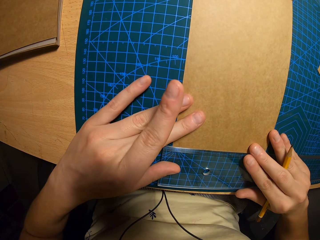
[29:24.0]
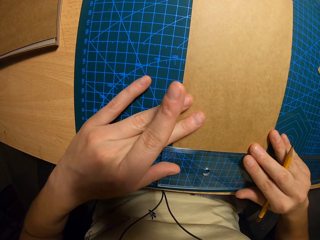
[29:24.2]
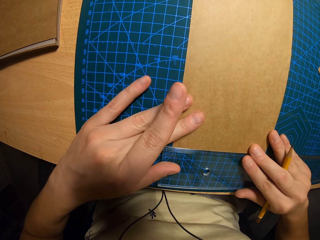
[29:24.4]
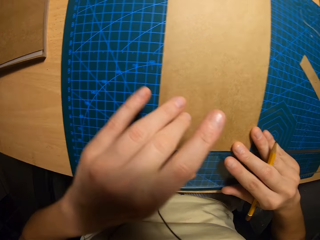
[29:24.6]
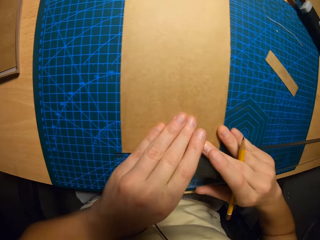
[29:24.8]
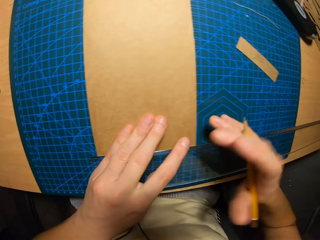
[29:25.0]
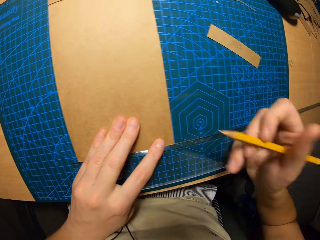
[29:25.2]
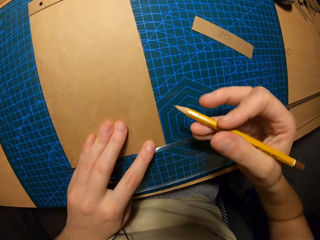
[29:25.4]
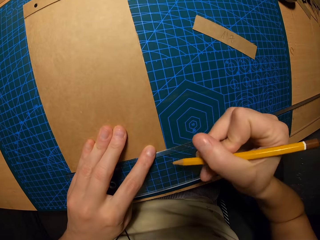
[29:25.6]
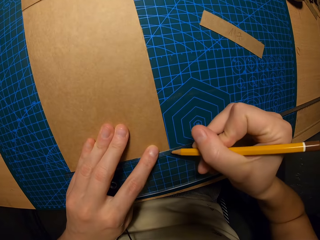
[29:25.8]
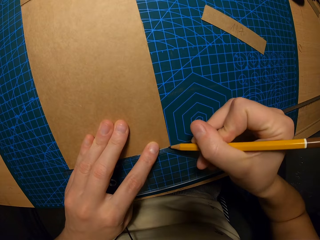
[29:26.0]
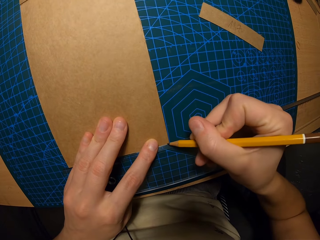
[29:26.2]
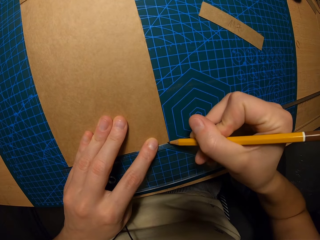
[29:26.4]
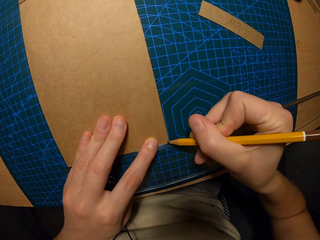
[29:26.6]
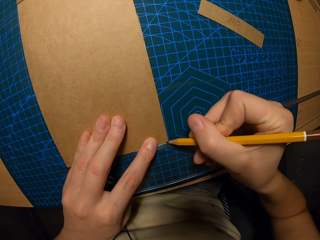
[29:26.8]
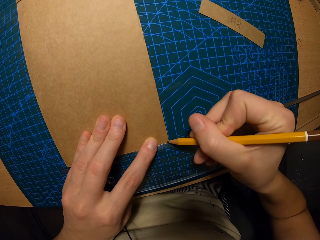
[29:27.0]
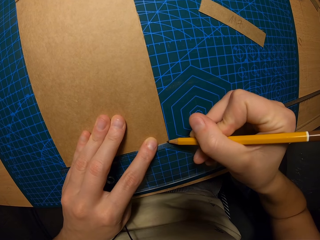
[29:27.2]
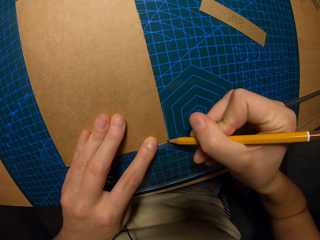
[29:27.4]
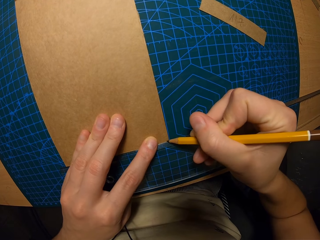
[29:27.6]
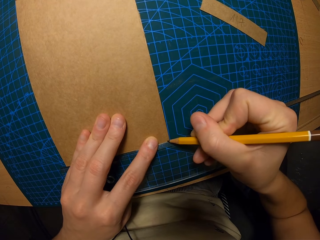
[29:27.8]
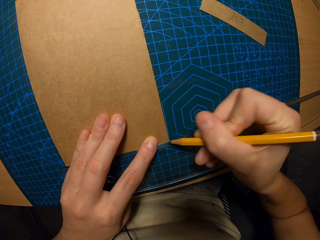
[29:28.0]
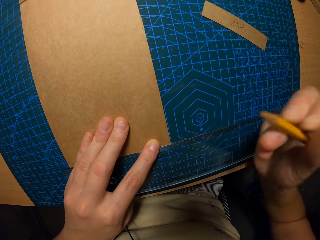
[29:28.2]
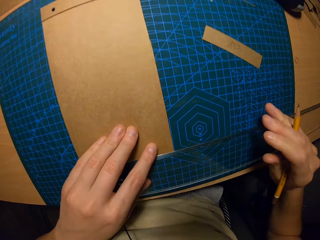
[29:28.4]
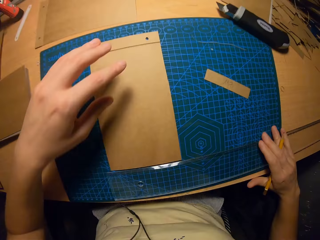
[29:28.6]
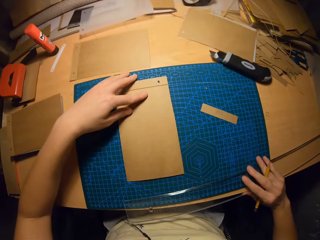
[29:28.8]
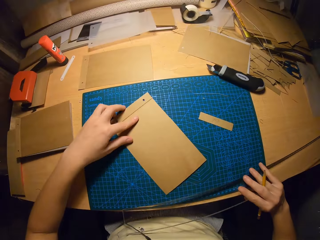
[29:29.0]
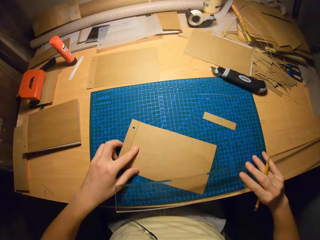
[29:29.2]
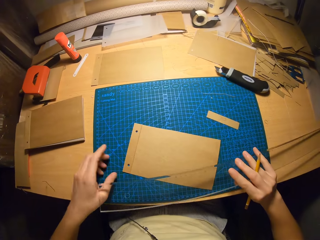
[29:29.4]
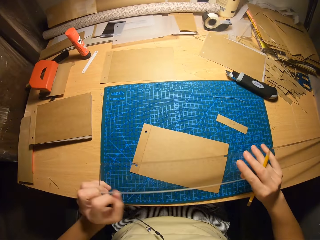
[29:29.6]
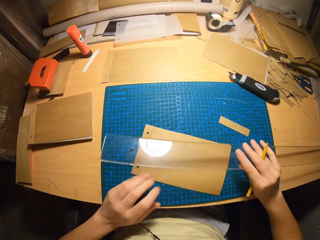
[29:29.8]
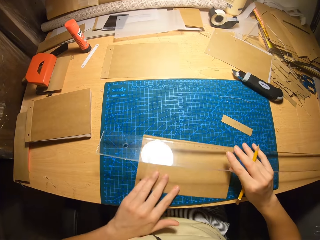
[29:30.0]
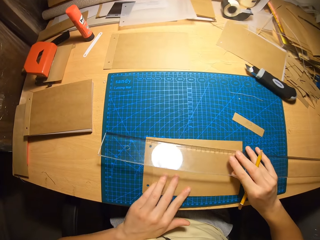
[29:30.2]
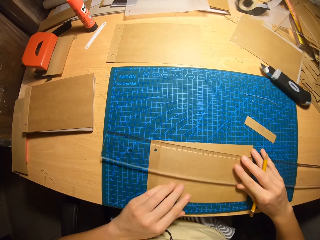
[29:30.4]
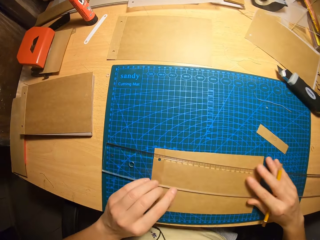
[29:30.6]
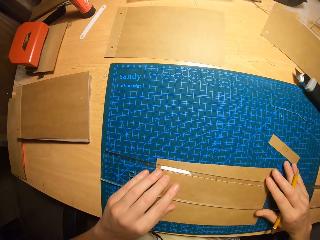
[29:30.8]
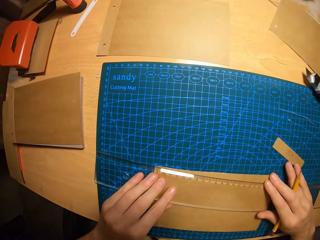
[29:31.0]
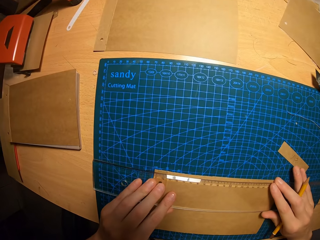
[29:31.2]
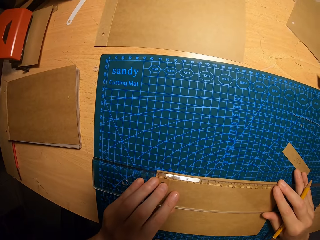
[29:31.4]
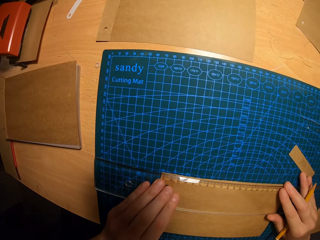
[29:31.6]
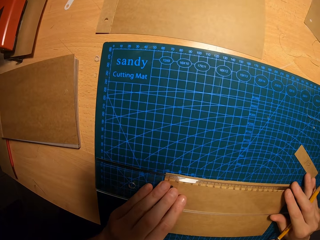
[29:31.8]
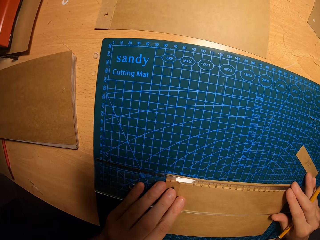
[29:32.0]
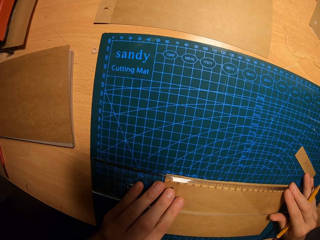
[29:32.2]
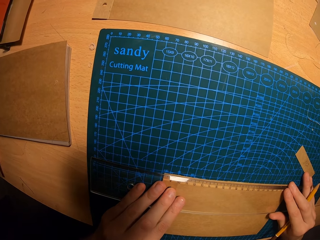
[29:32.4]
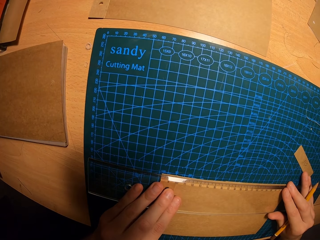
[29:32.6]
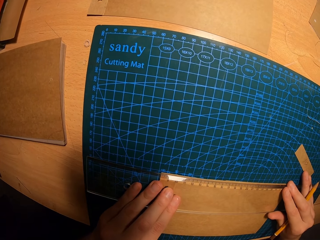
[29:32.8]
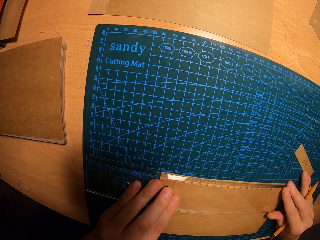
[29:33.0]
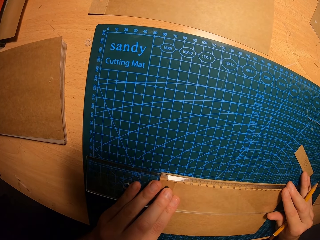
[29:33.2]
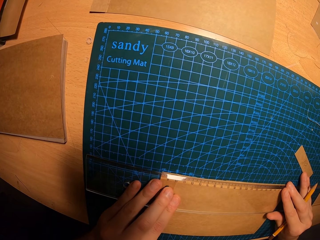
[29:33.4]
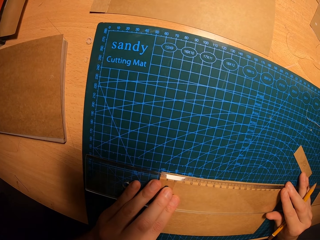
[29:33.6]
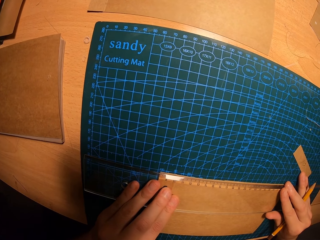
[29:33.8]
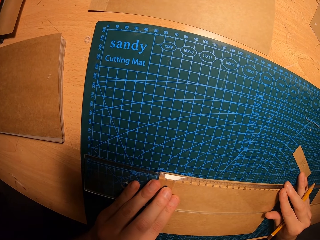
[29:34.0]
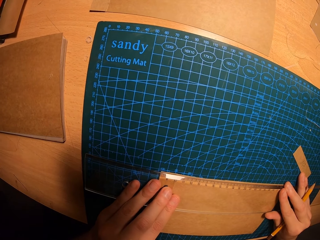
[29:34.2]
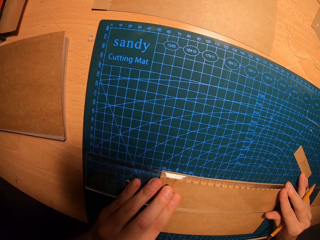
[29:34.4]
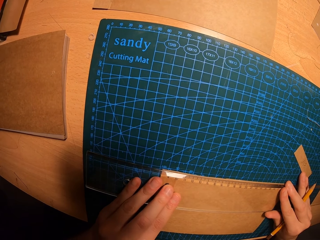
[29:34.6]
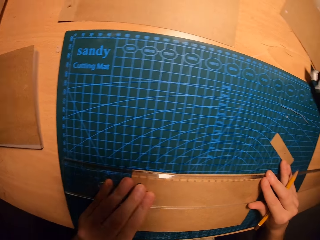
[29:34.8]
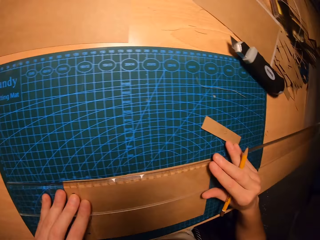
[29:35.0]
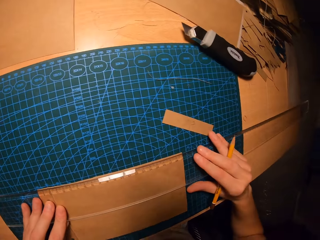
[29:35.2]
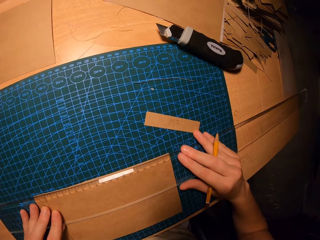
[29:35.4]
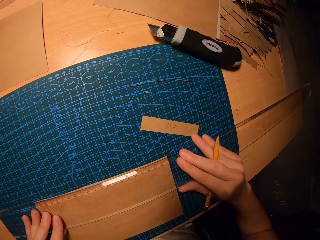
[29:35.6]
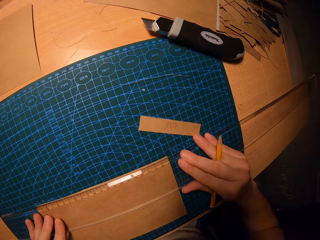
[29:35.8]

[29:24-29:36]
The camera wearer marks the card with the pencil in her right hand. She carries the ruler on the cutting mat with her right hand. She rotates the card on the cutting mat with her left hand. She places the ruler on the card with her right hand. She aligns the ruler with the paper.

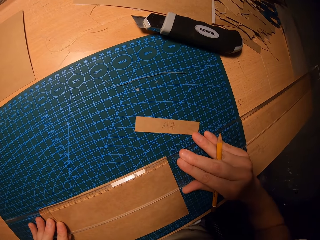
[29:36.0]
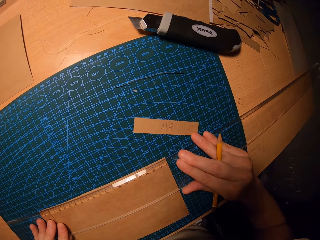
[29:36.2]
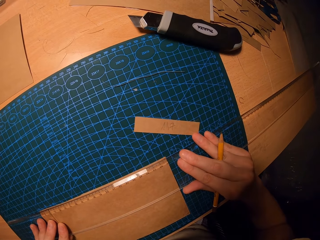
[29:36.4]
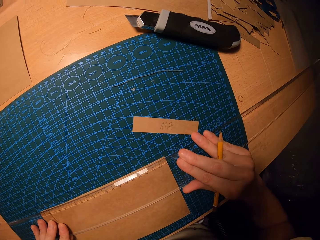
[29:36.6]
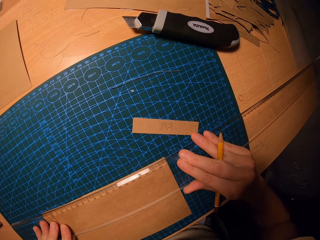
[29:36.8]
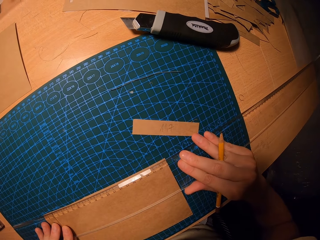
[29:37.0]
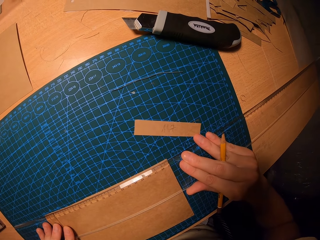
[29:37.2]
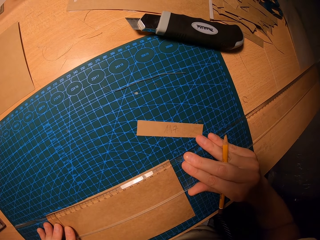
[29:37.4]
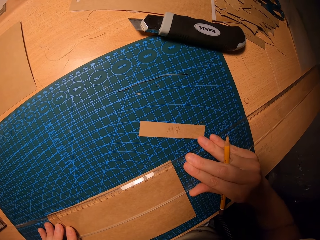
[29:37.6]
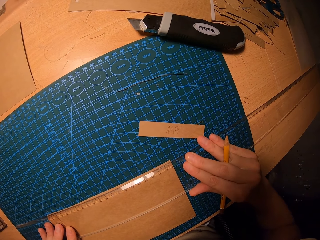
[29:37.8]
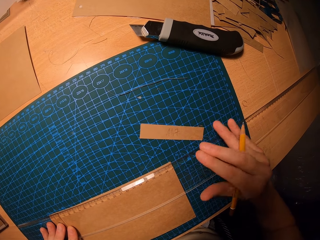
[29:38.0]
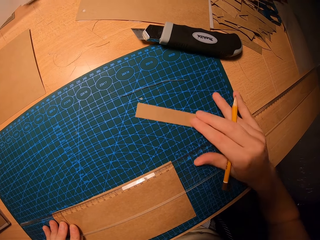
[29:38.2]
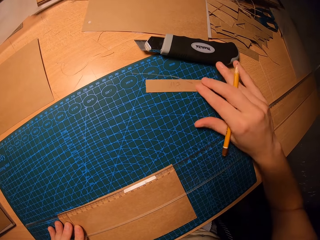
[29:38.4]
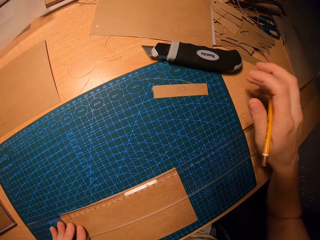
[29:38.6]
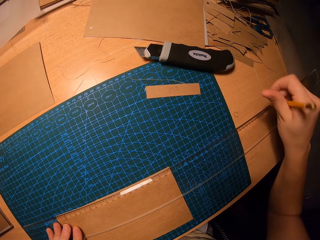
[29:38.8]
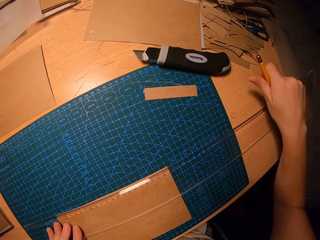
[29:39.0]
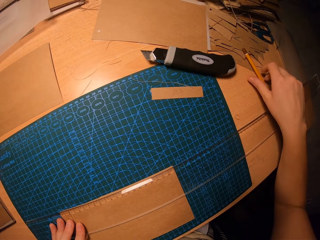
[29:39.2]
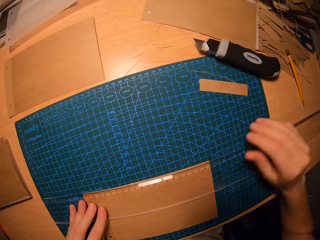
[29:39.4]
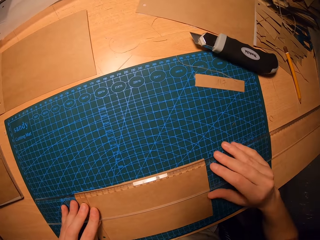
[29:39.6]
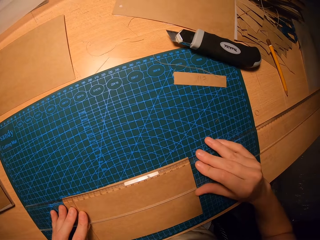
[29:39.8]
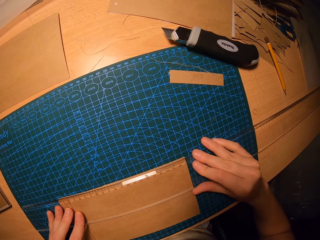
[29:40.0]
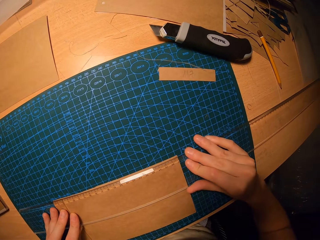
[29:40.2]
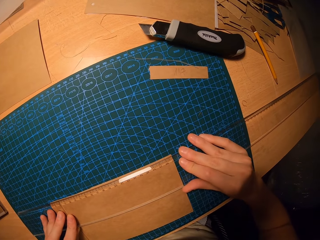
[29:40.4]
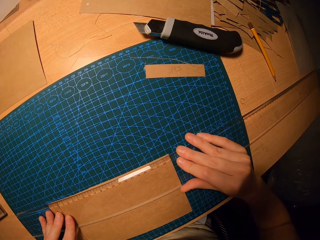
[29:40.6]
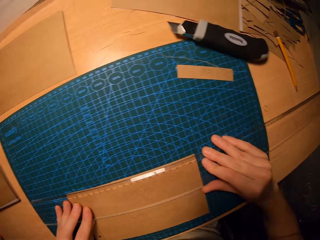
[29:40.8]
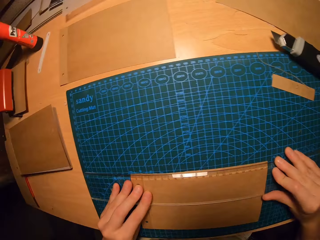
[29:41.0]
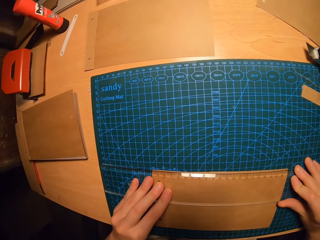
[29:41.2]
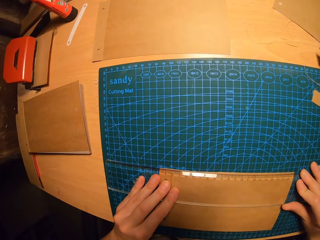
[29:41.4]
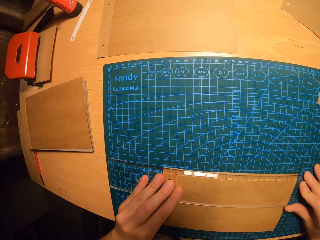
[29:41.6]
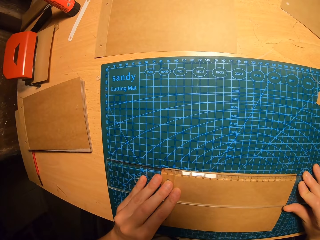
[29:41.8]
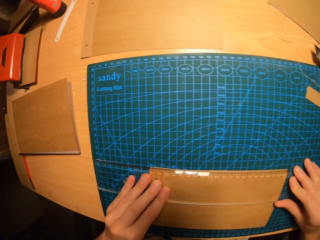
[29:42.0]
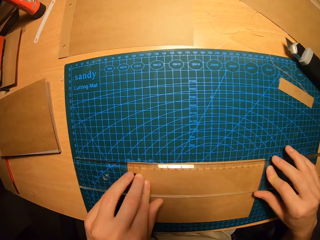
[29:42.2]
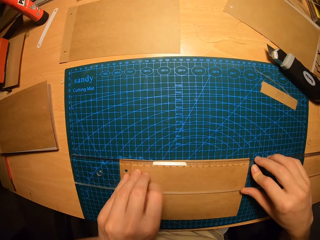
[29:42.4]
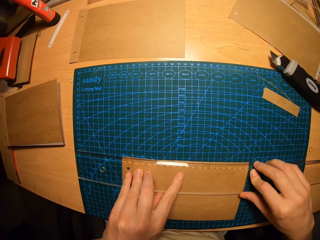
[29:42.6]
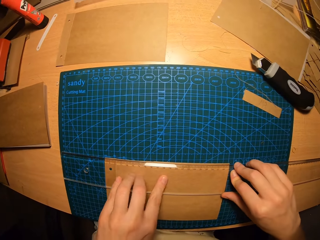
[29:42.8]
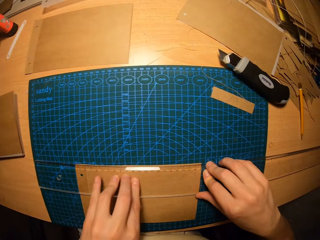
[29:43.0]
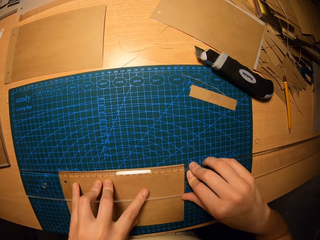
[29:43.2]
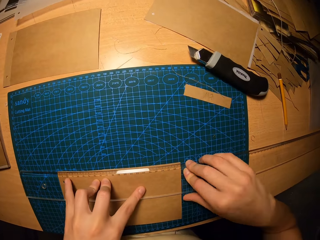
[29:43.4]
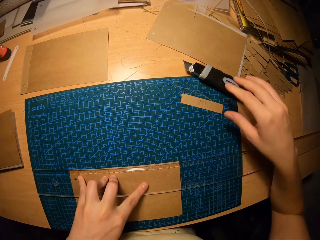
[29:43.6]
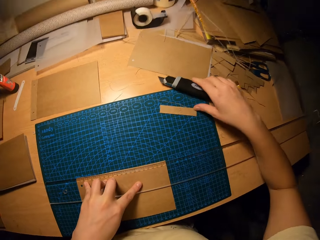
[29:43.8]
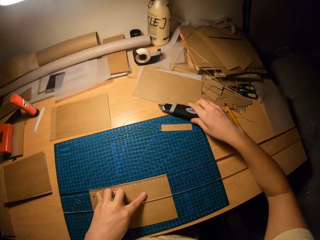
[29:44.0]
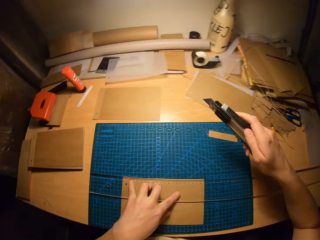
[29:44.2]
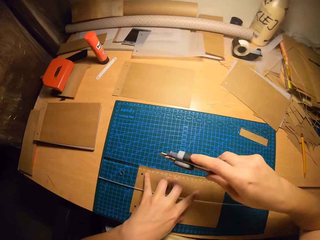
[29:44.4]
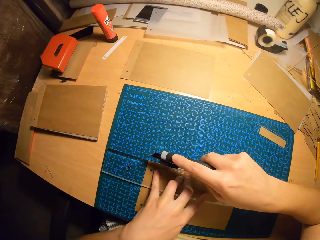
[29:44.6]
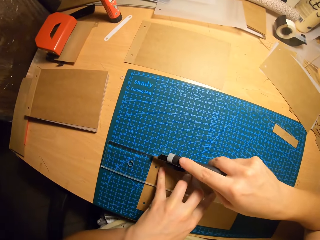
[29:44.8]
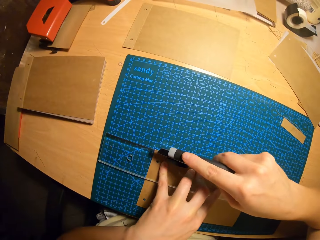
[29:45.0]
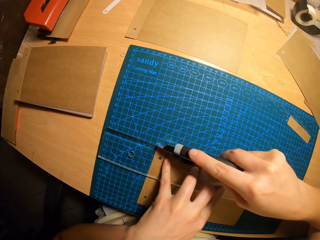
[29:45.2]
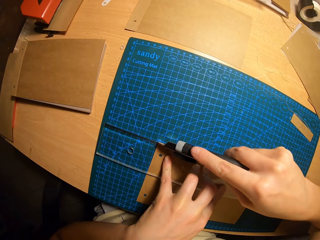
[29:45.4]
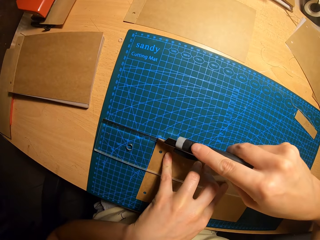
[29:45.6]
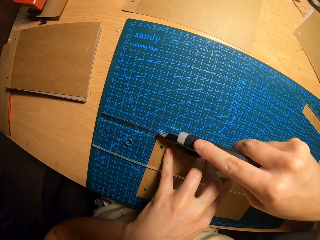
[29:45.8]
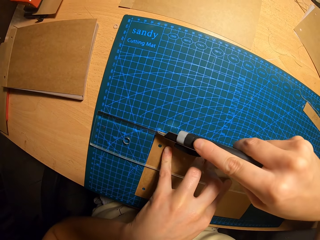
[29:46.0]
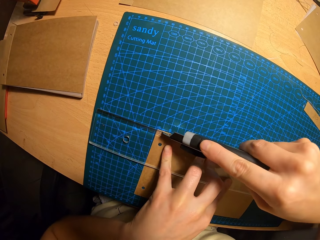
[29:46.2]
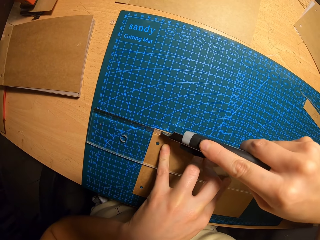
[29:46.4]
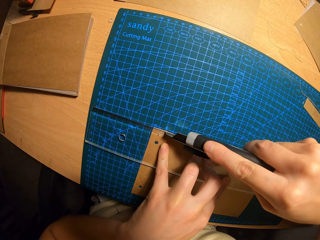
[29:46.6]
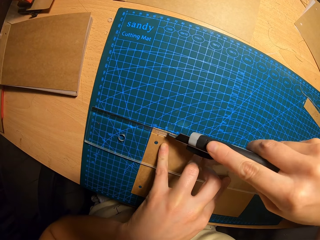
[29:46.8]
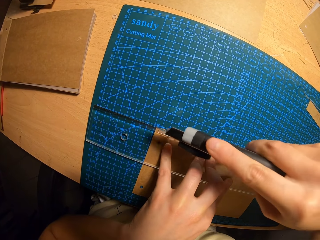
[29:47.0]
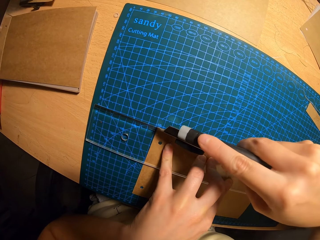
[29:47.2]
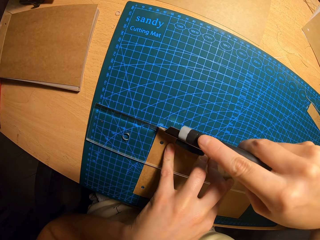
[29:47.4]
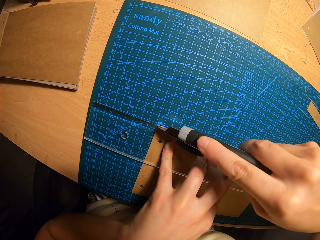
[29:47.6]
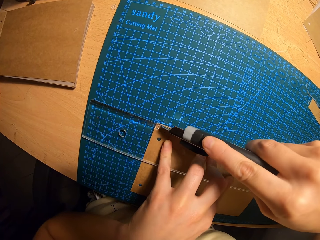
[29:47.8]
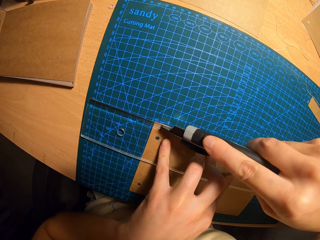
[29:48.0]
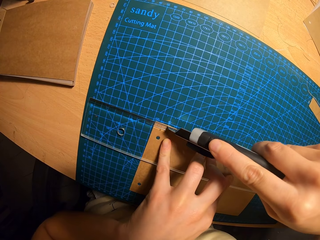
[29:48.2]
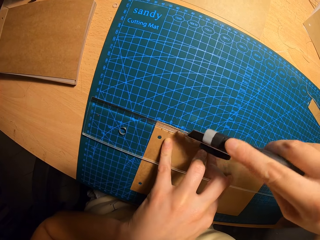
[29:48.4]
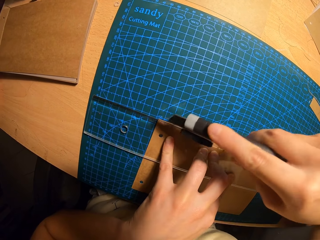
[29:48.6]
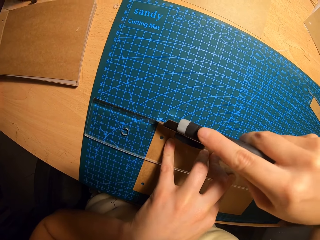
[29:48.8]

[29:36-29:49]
The camera wearer moves the small piece of card on the cutting mat aside. She drops the pencil on the table. She adjusts the ruler properly on the card. She picks up the pen knife from the table with her right hand. She cuts the excess paper with the pen knife.
